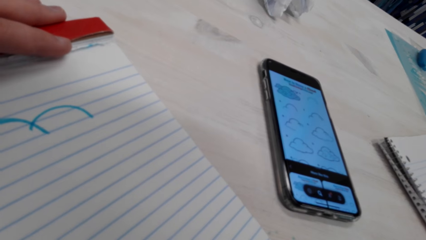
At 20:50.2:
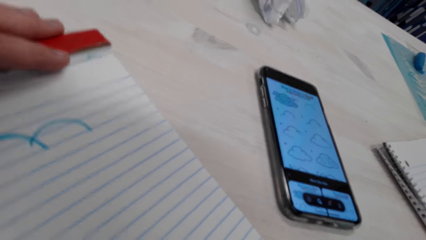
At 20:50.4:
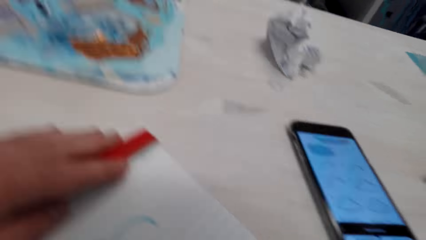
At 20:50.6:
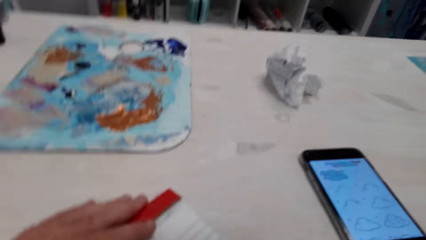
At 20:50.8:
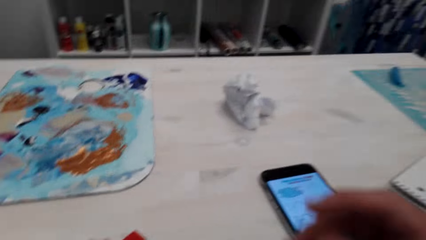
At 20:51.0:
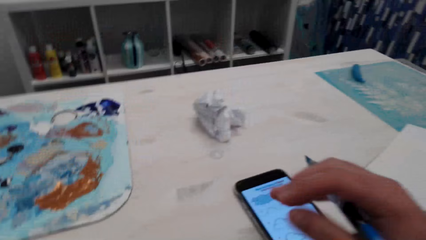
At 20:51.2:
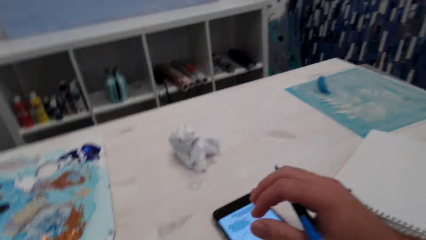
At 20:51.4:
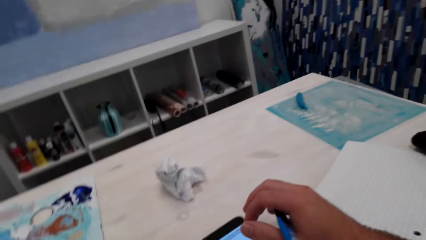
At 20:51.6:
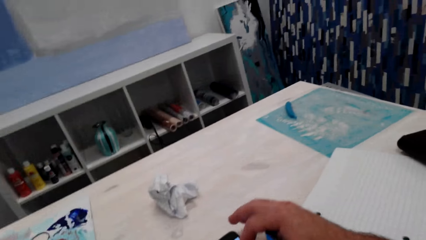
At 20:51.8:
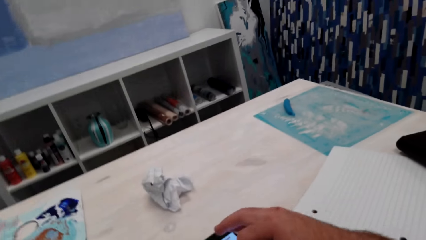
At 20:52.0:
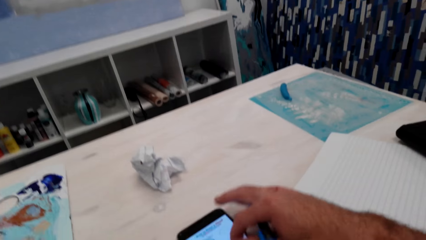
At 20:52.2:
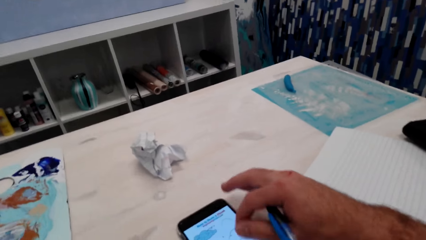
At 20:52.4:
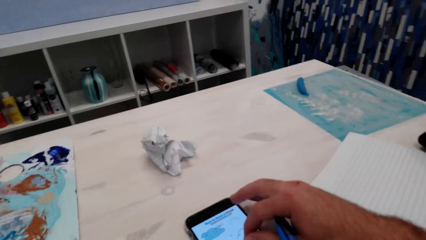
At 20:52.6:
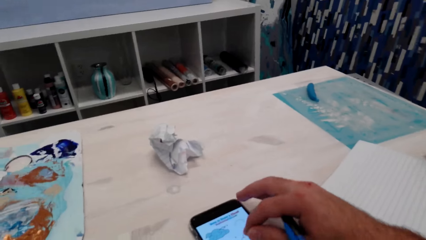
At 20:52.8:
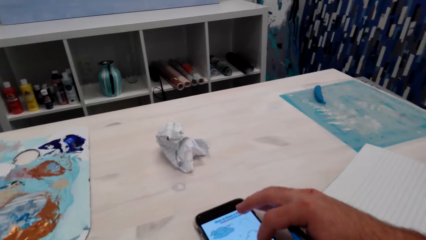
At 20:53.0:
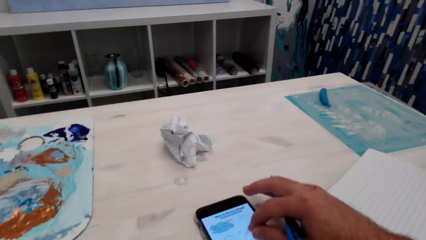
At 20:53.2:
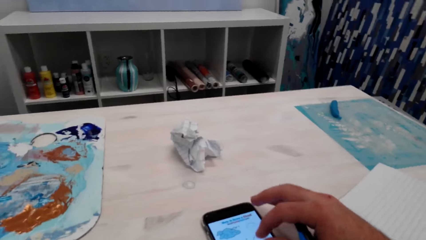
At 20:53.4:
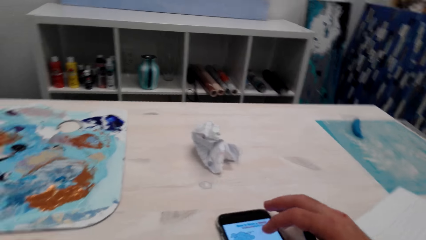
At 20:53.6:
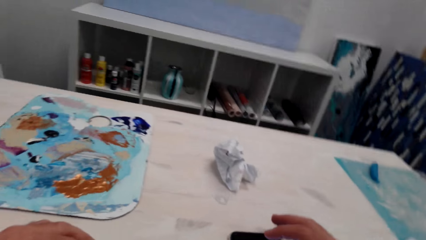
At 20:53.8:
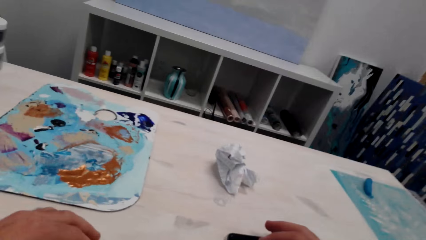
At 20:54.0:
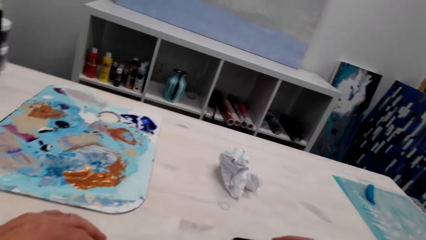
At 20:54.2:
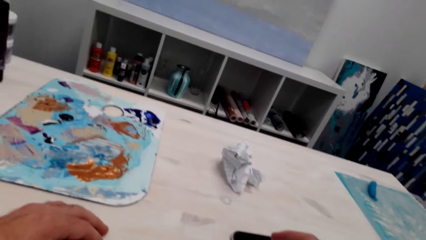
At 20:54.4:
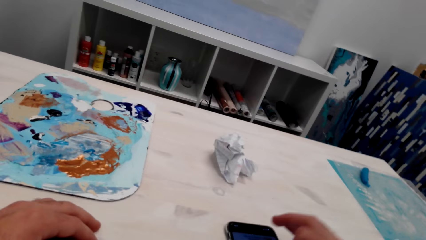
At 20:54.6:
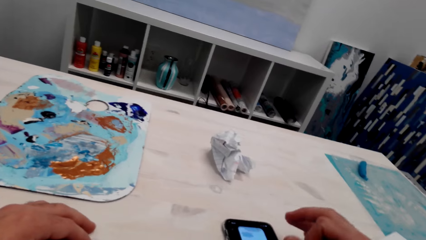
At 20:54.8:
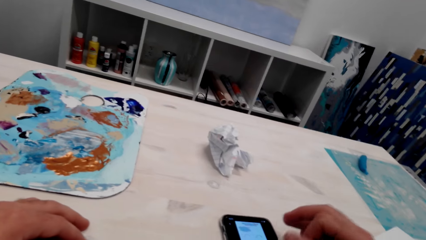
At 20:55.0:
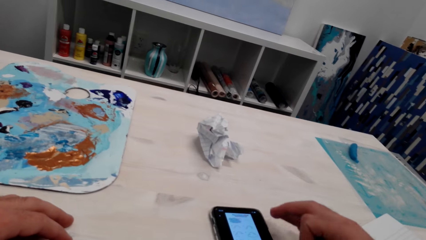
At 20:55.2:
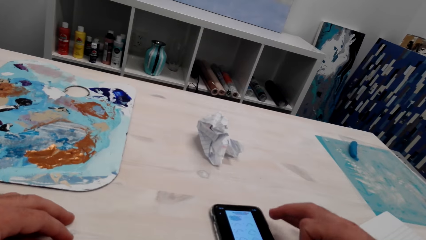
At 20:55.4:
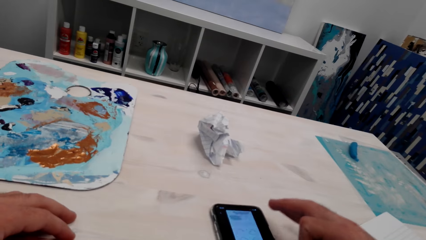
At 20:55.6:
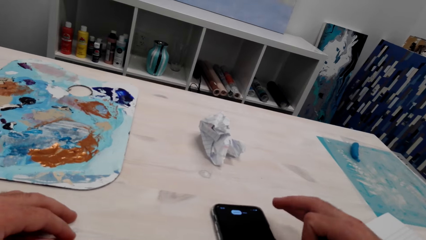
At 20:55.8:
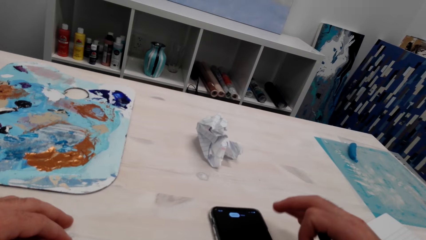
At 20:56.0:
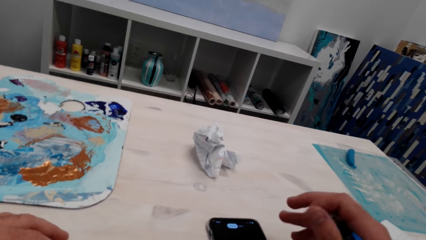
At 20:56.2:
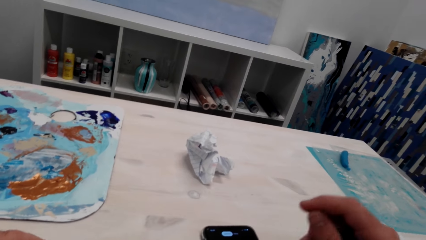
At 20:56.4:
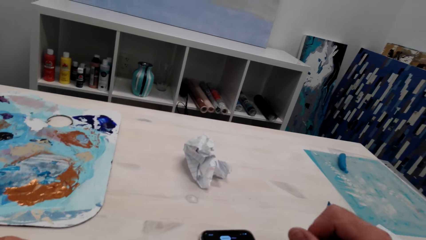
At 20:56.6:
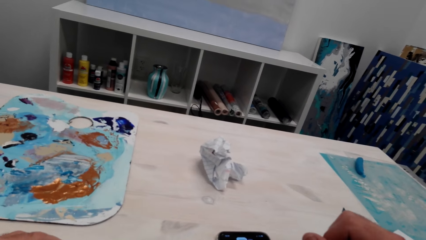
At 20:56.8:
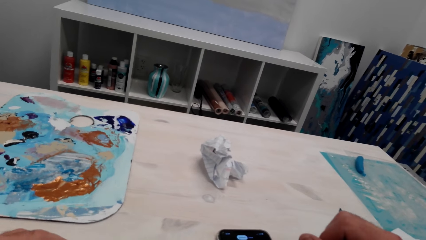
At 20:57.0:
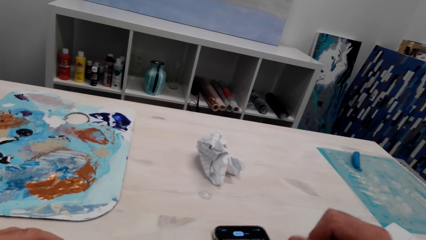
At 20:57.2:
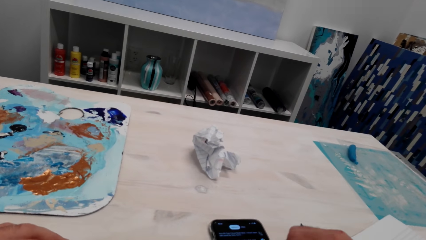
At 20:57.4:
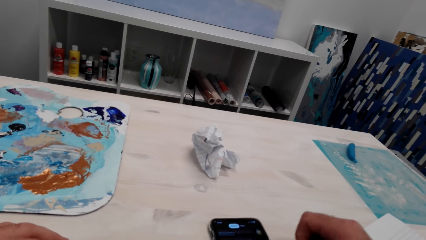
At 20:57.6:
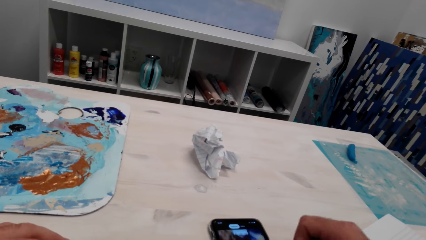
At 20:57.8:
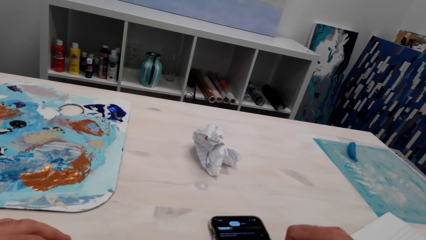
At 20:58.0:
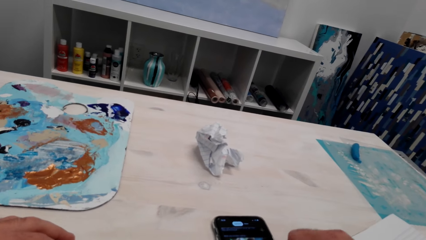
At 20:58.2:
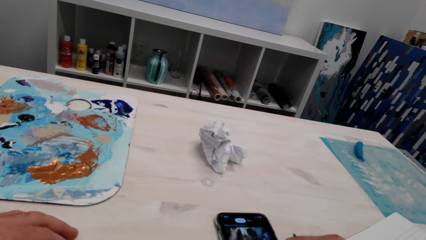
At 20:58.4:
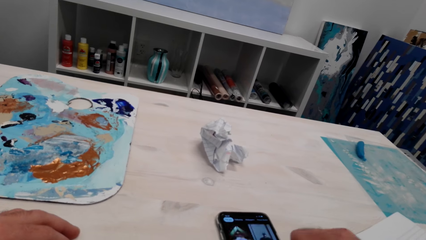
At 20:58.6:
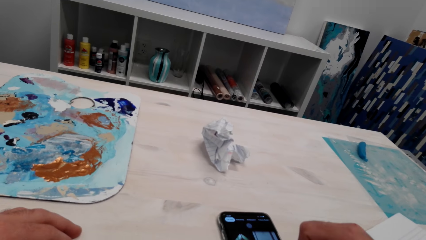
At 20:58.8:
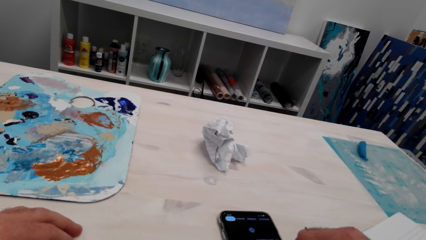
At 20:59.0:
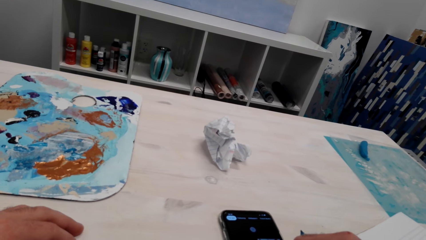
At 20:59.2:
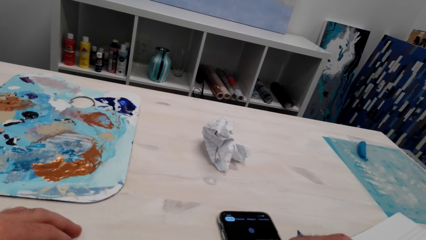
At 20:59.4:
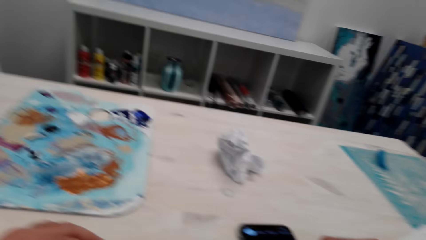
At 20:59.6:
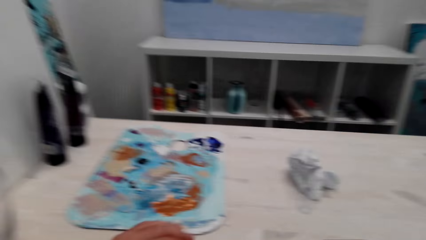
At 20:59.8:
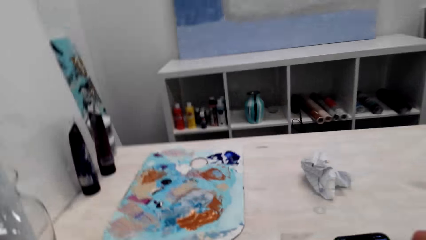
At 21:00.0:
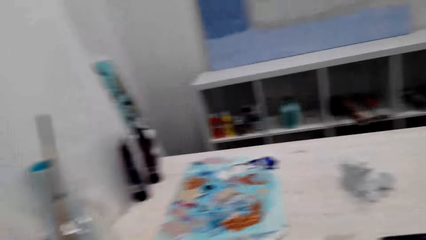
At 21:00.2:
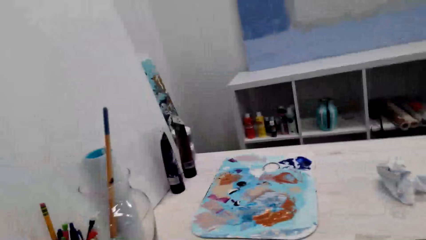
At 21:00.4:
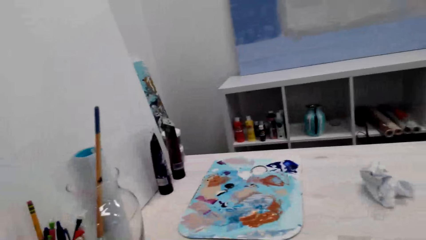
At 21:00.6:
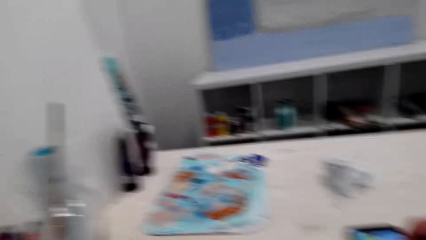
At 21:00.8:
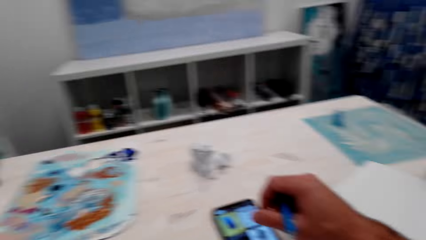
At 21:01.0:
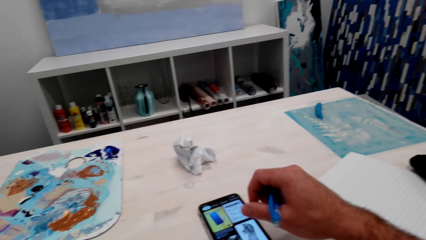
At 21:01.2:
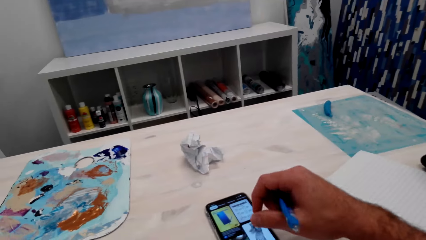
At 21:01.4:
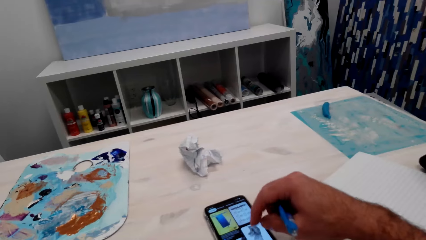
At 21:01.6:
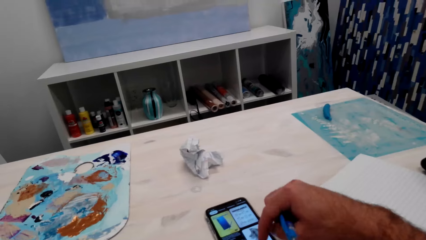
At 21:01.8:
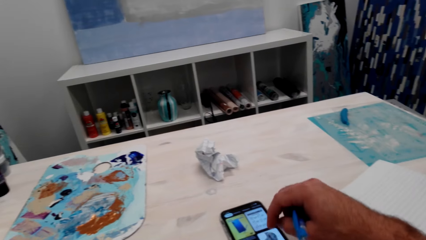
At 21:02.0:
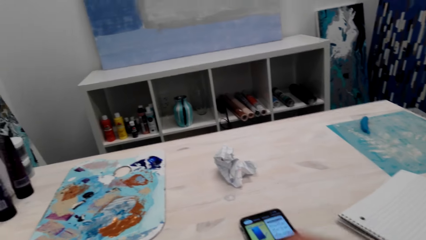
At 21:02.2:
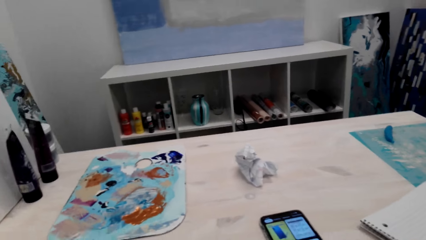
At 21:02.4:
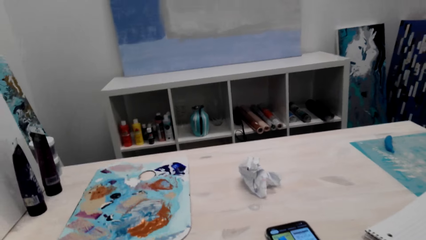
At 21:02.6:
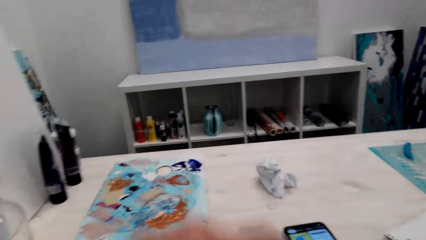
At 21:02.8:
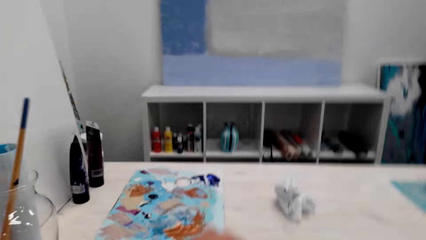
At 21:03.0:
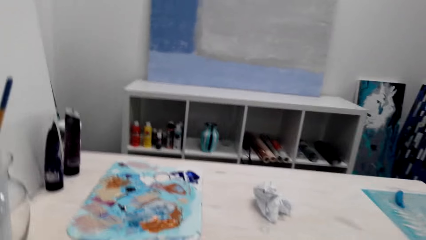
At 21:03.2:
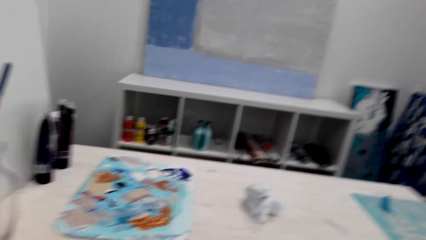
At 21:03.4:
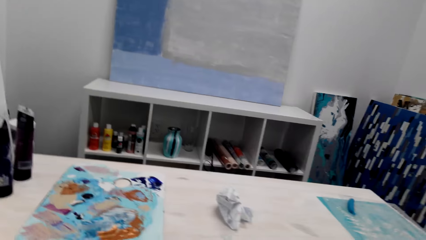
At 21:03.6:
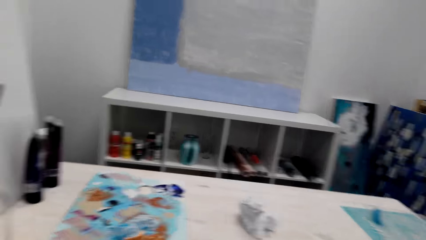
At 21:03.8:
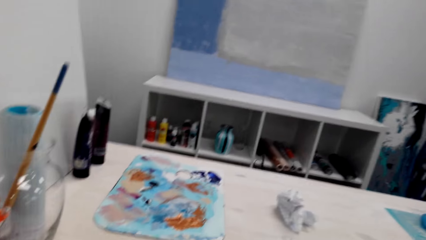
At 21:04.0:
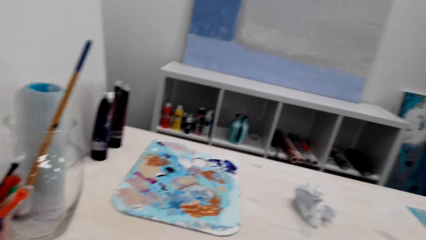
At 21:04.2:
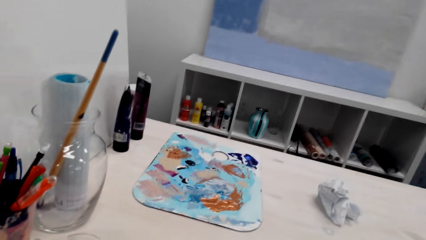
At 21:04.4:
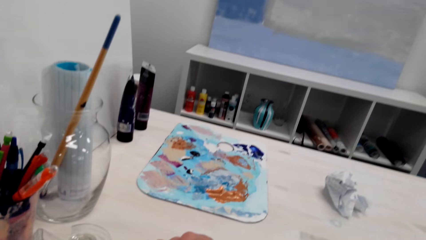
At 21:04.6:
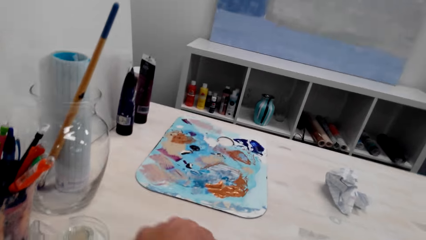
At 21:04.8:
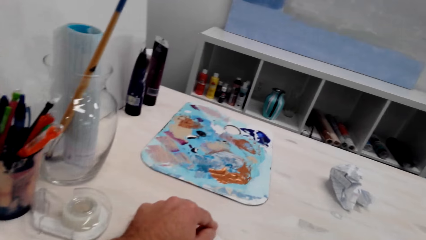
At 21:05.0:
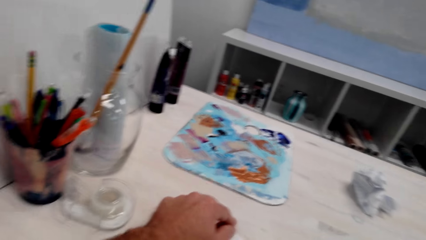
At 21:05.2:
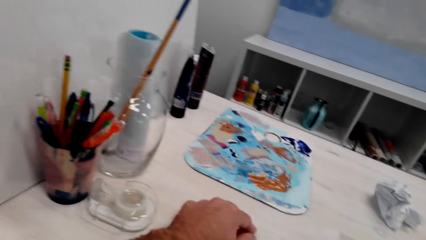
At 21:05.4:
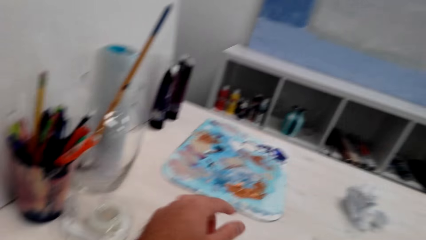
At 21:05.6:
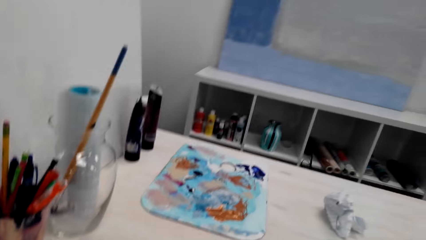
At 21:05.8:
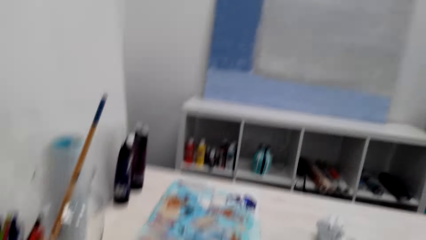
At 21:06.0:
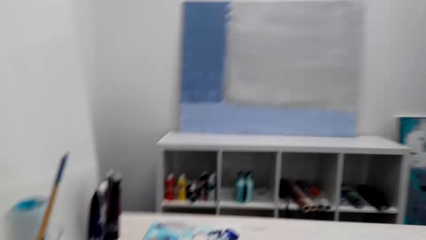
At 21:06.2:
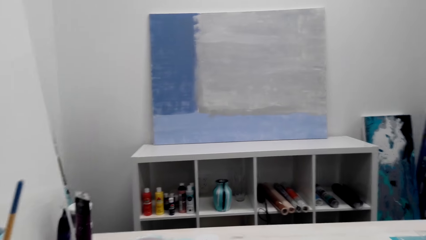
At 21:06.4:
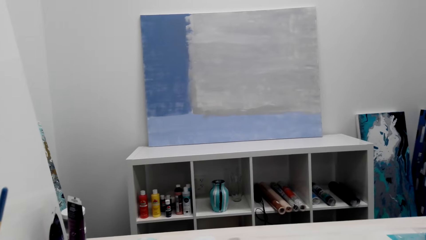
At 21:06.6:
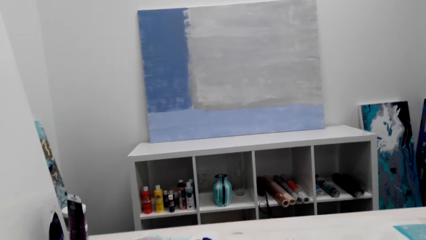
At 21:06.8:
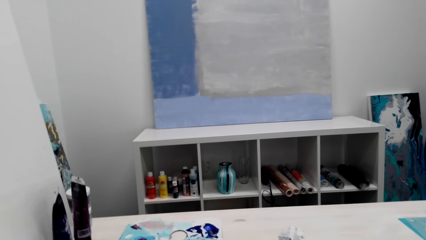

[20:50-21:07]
The camera wearer operates the phone with his hand. He looks around the room and looks around the table. He operates the phone with his hand. He looks around the table.
